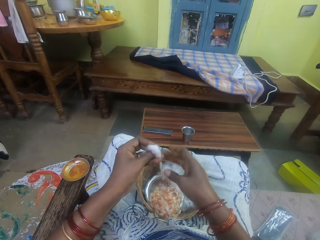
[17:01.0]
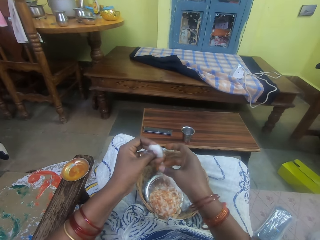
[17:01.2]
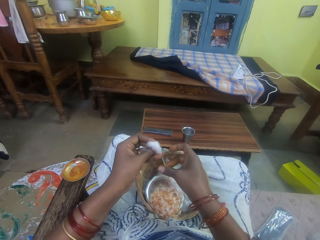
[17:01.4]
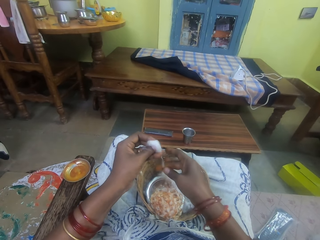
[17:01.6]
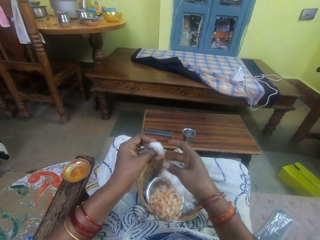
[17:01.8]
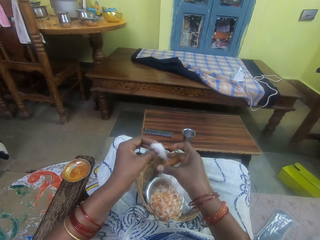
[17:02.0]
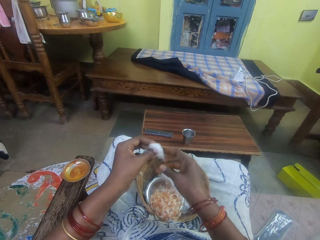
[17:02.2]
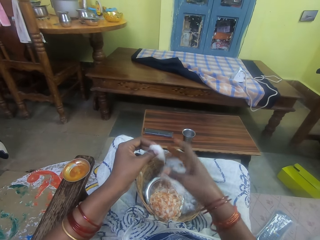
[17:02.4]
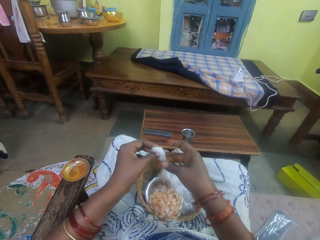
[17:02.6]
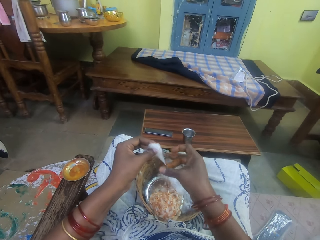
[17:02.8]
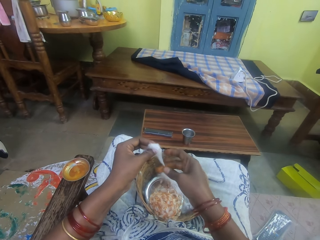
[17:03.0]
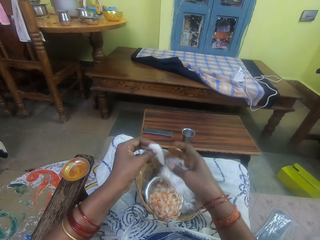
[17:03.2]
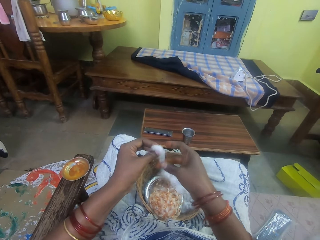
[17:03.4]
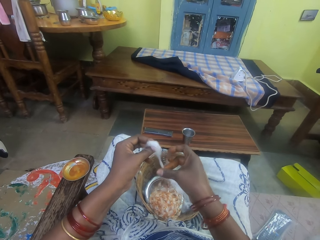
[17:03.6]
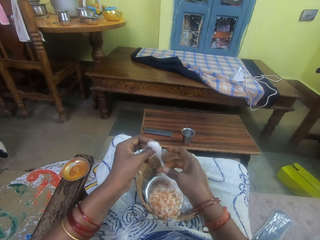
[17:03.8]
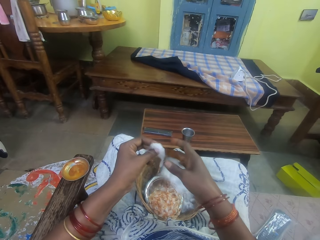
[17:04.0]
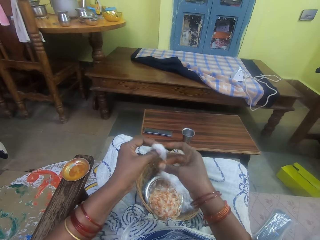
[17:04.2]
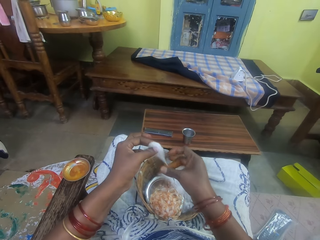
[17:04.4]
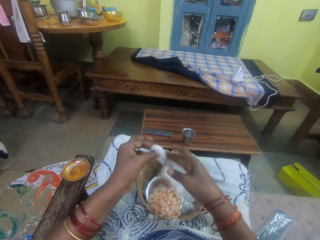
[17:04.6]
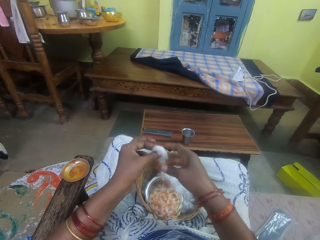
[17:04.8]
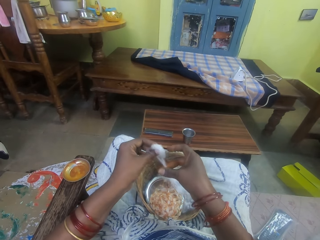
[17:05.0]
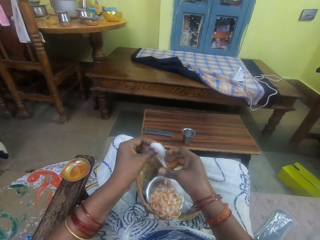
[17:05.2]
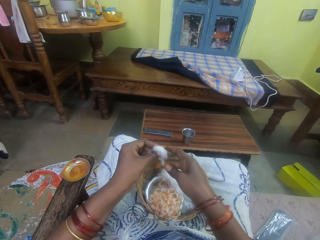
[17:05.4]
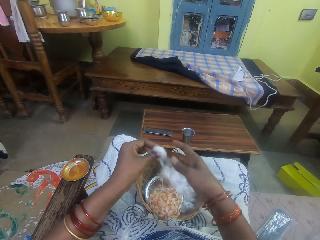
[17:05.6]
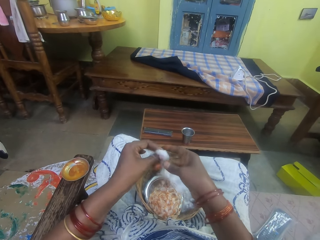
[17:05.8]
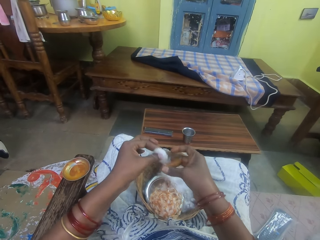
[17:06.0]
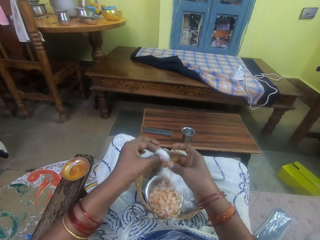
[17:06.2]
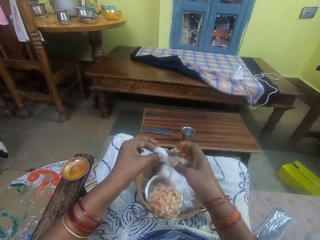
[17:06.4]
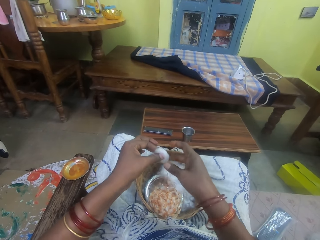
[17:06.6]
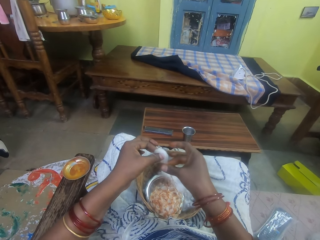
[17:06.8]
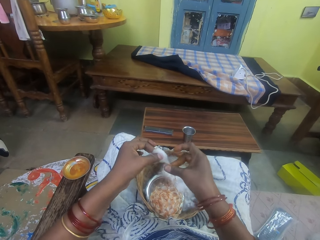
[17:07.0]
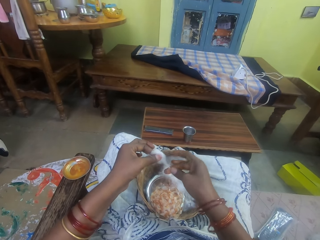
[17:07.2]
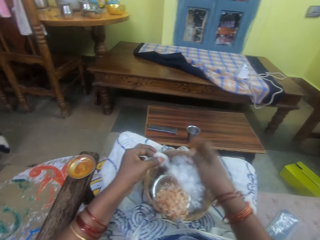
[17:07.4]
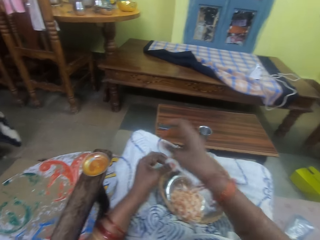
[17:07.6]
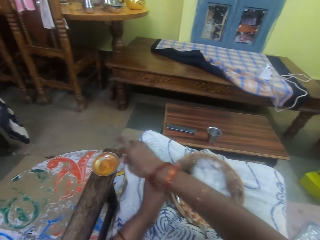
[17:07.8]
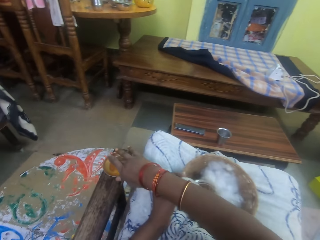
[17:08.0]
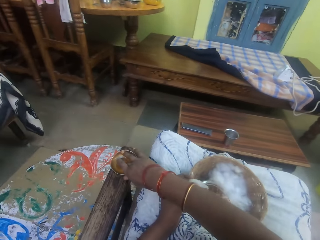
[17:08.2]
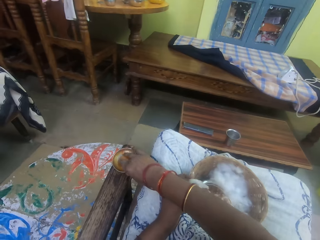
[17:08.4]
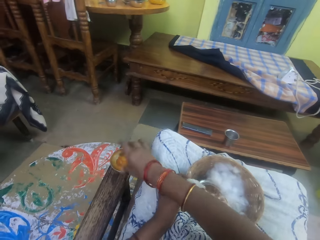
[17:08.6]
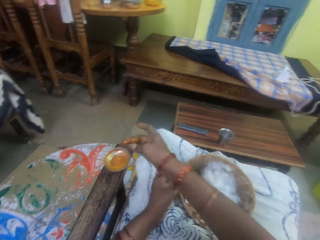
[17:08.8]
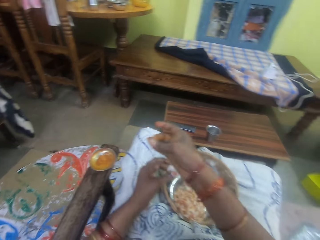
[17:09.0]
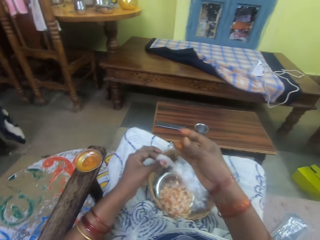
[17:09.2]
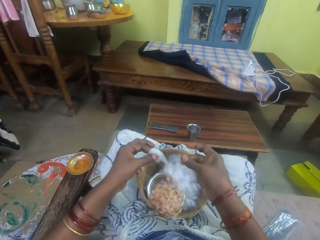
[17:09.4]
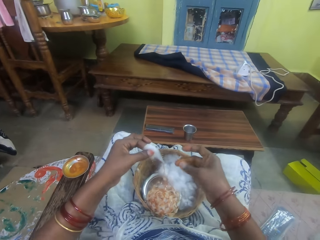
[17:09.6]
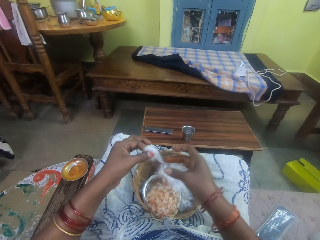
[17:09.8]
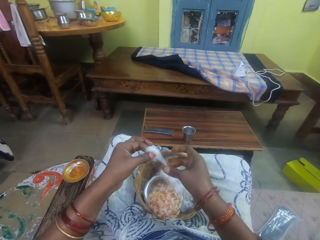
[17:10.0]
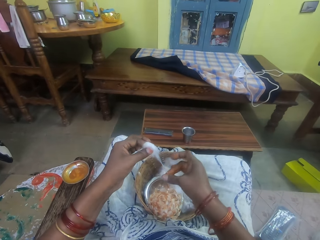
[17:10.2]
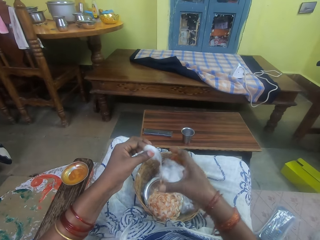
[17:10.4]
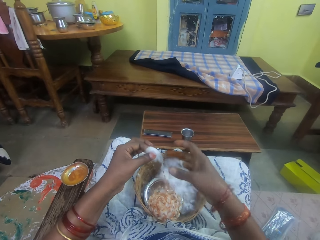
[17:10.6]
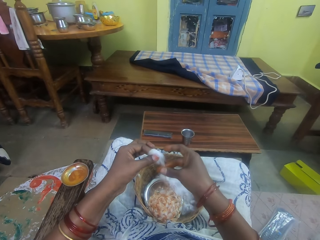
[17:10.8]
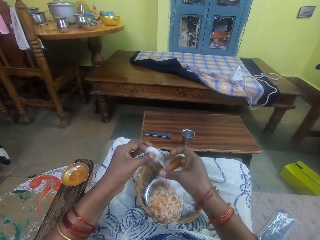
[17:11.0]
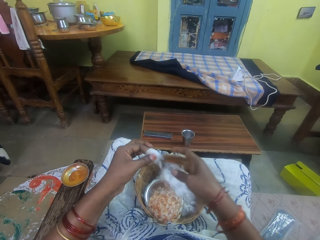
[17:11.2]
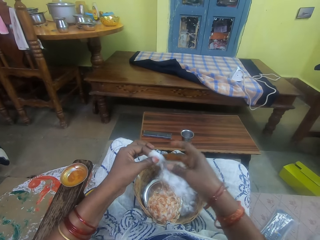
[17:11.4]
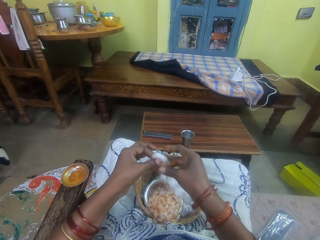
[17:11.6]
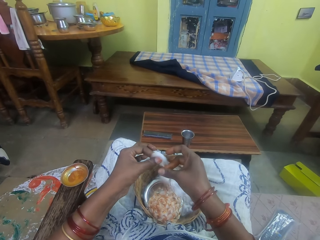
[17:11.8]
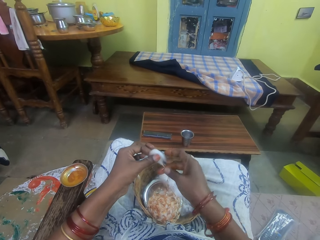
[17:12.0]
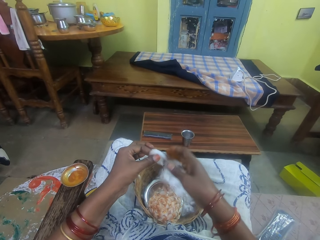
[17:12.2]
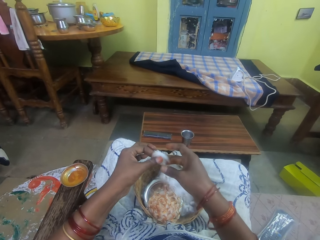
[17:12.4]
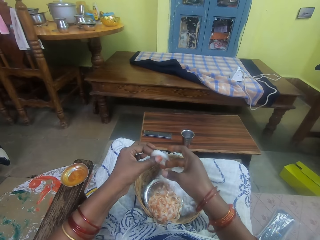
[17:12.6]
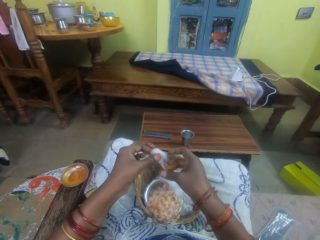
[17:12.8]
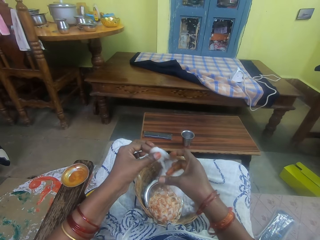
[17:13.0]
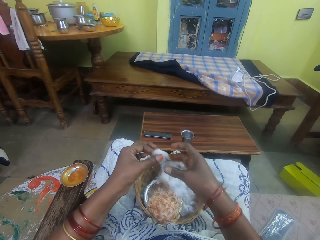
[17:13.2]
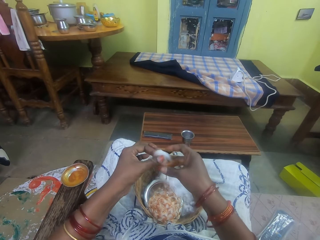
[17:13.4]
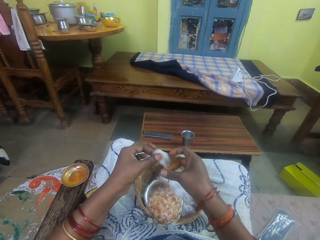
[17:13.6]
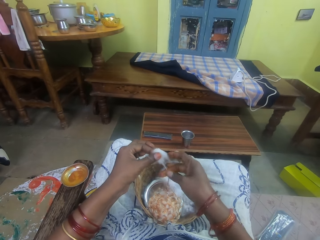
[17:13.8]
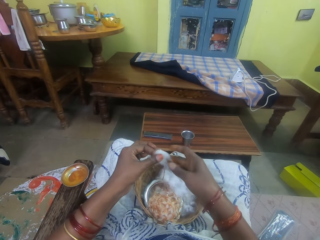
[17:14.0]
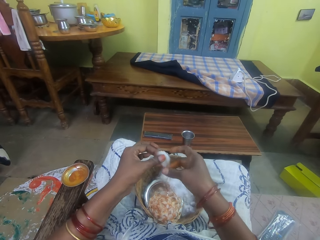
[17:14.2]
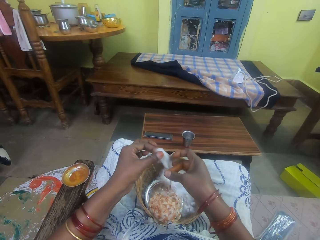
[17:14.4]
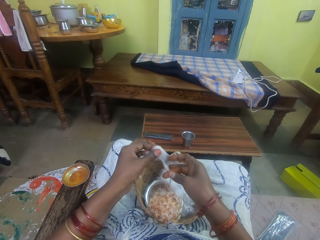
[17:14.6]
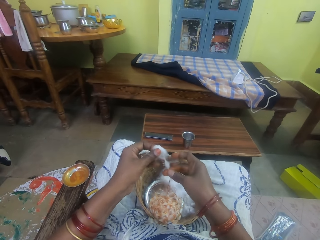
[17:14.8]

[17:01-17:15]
The camera wearer dips her right middle finger into the oil container on the chair arm. She smears the oil on her right middle finger with her right thumb. She twists the cotton wool in her left hand with her right fingers.

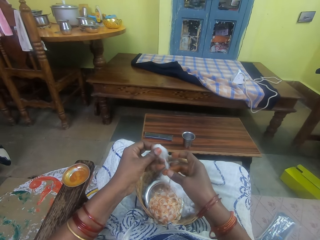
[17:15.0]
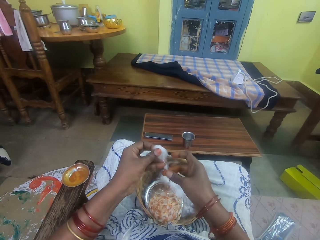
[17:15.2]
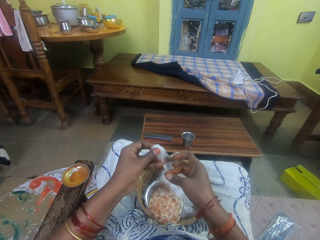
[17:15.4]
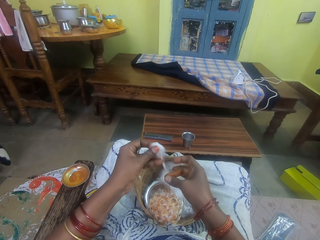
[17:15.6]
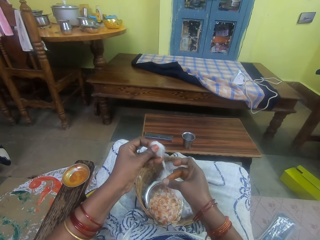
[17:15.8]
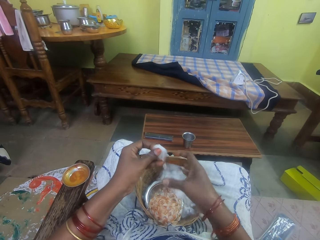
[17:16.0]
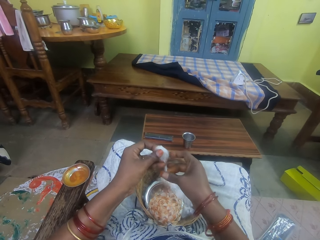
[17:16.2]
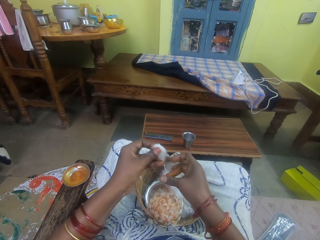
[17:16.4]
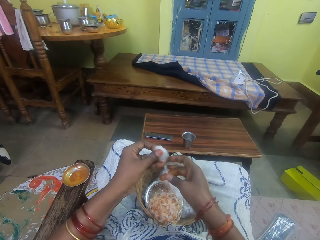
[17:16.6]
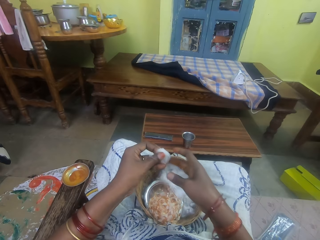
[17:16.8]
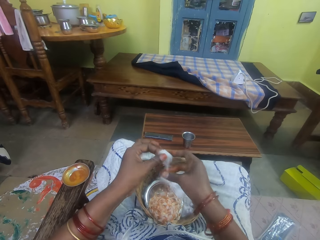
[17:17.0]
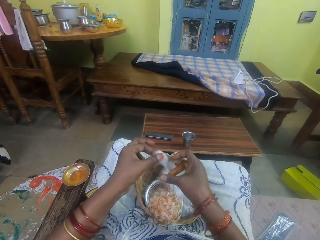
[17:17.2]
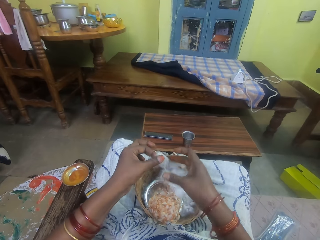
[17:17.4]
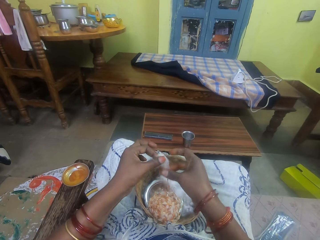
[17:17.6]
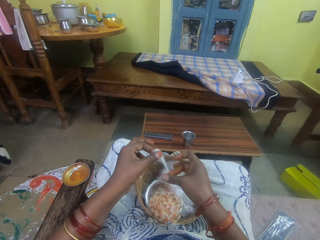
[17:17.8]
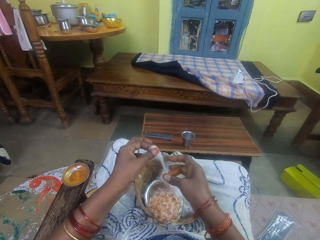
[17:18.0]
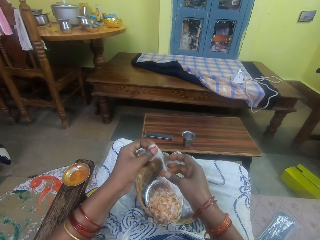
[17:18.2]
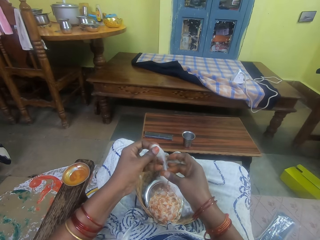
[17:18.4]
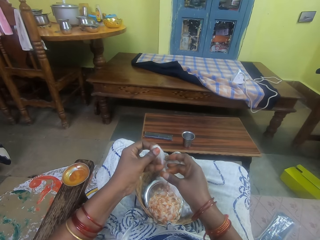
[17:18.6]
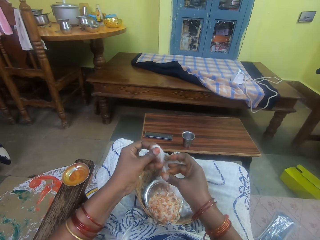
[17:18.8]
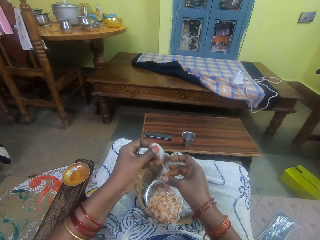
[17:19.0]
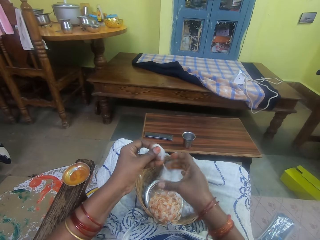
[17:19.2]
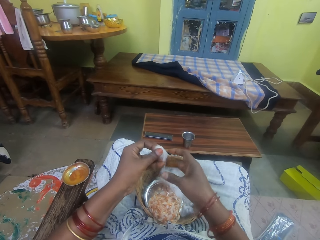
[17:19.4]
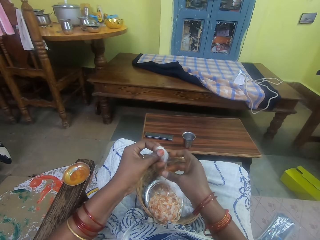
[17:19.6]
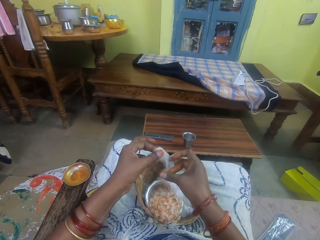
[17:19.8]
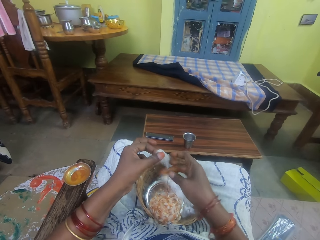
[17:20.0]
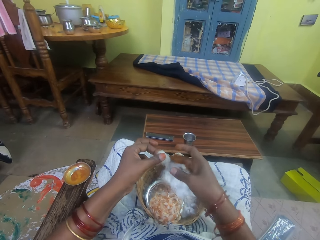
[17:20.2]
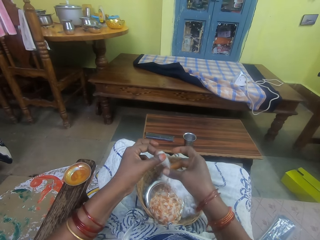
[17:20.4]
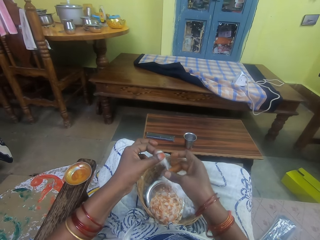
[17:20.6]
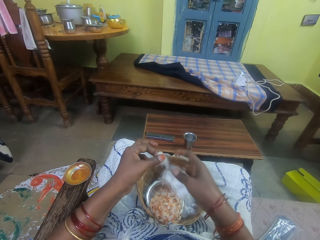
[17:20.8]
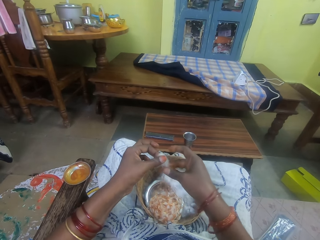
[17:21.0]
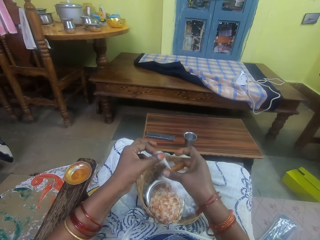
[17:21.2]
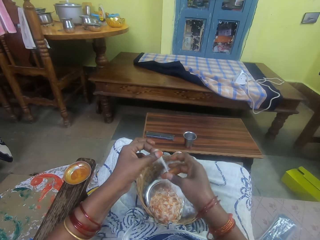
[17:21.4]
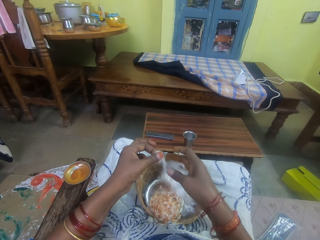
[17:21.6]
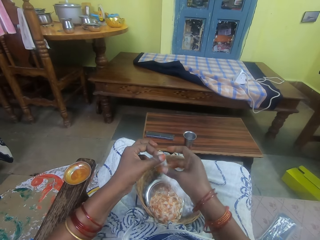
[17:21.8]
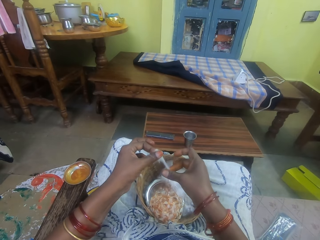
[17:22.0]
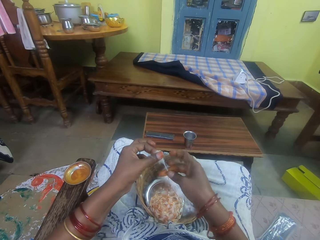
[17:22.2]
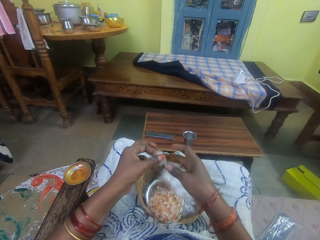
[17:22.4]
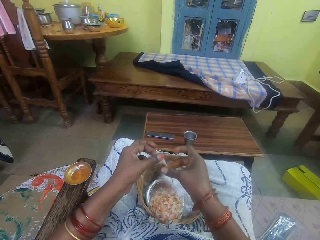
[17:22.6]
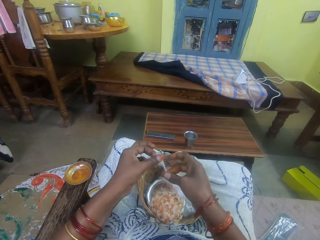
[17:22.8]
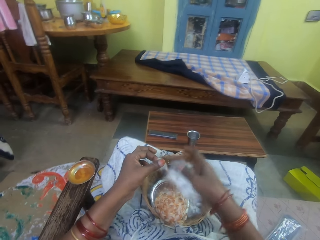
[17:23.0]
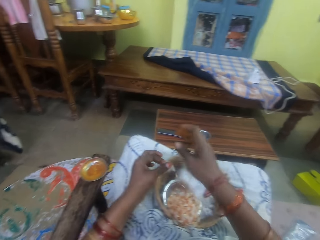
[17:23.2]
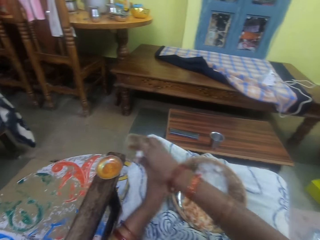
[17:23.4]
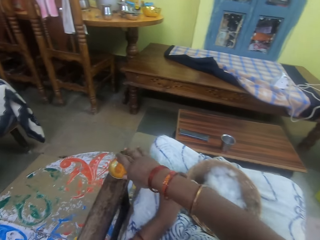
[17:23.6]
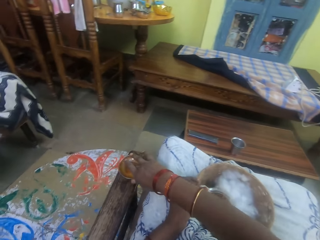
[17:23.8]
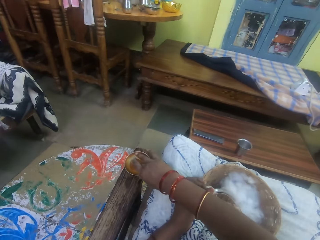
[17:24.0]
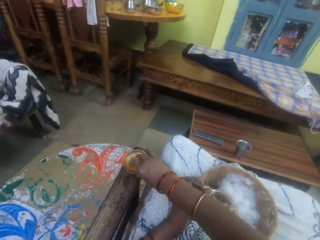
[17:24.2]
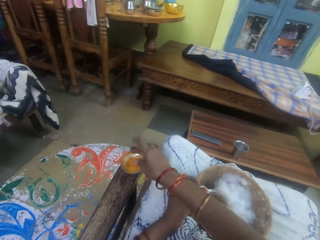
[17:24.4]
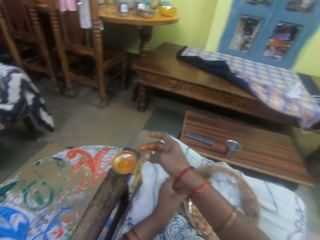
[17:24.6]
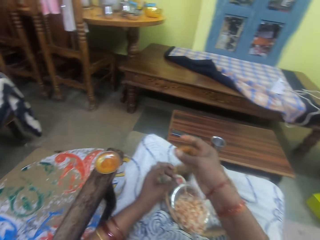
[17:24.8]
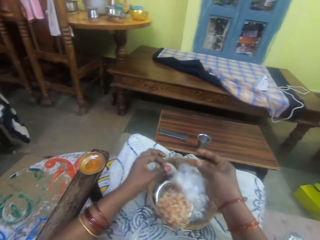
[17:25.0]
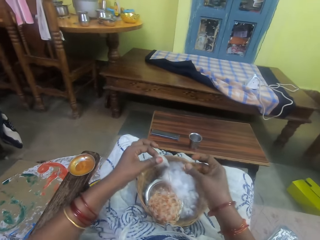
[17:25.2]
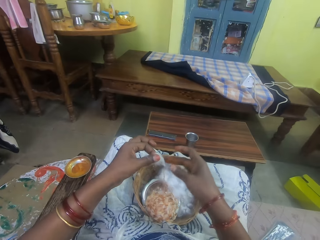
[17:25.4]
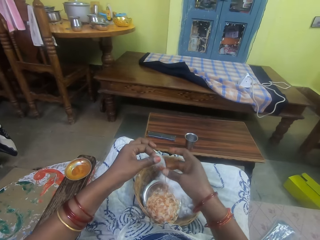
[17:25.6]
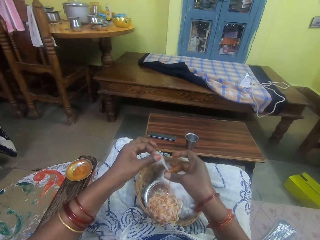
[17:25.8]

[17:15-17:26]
The camera wearer dips her right middle finger into the oil container on the chair arm. She smears the oil on her right middle finger with her right thumb.
